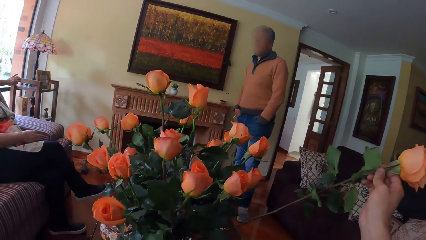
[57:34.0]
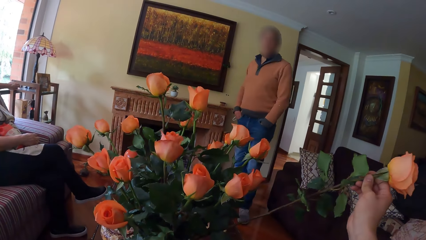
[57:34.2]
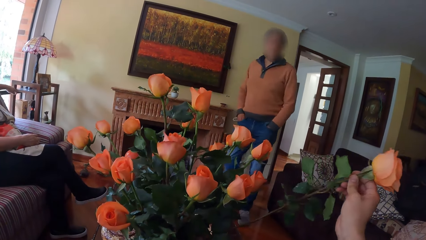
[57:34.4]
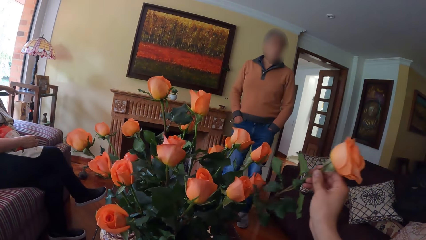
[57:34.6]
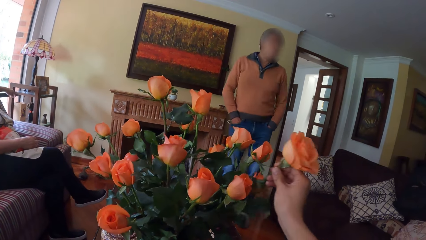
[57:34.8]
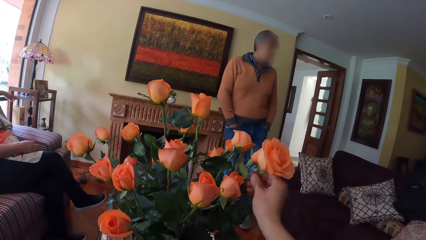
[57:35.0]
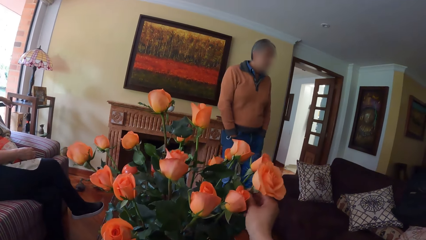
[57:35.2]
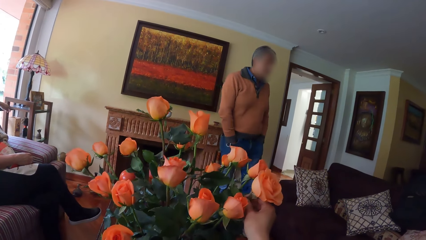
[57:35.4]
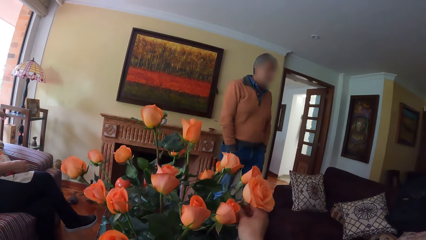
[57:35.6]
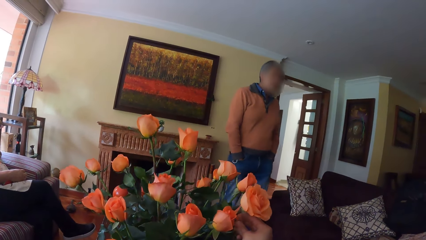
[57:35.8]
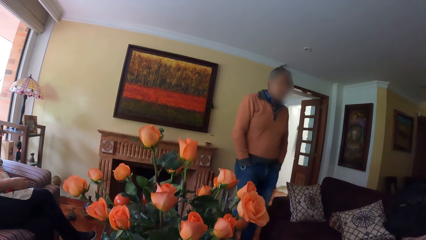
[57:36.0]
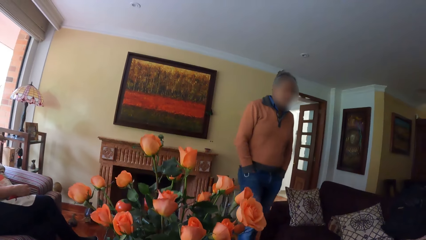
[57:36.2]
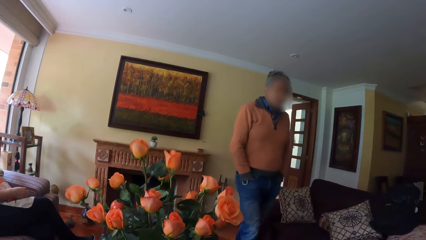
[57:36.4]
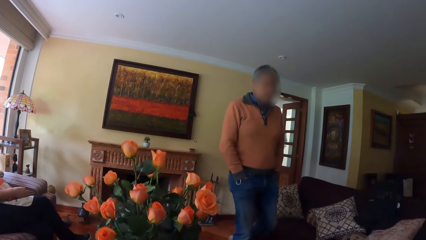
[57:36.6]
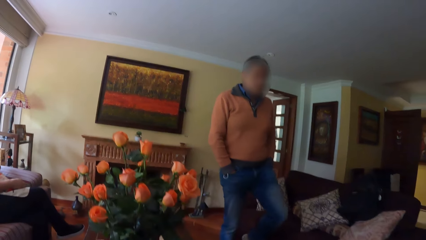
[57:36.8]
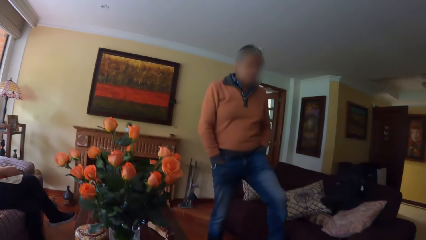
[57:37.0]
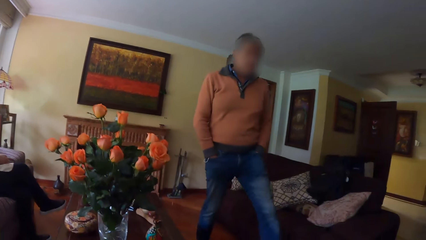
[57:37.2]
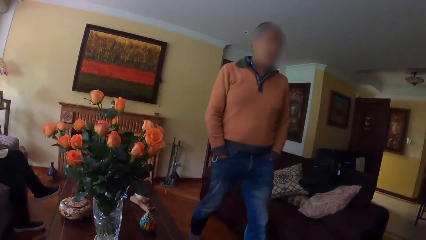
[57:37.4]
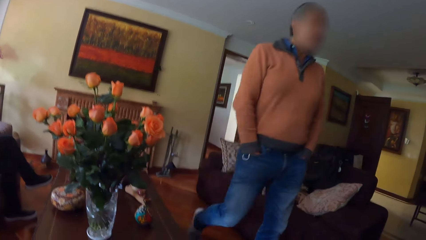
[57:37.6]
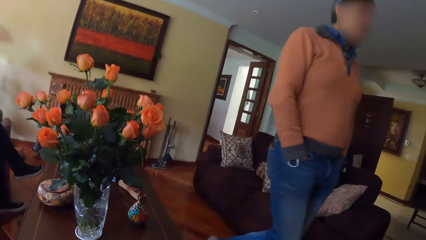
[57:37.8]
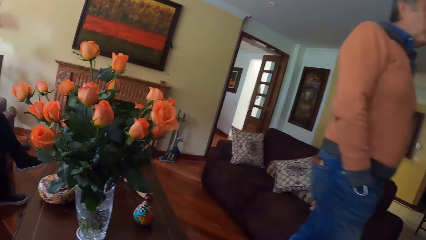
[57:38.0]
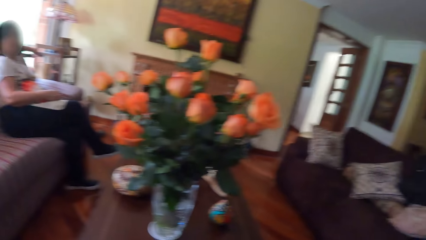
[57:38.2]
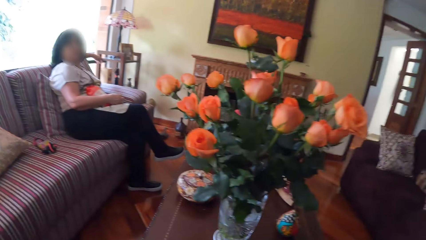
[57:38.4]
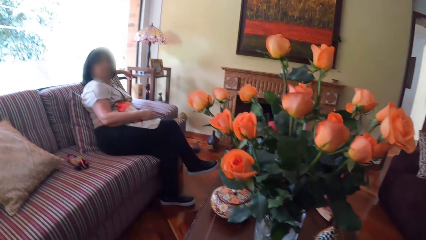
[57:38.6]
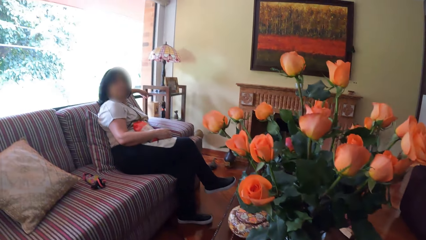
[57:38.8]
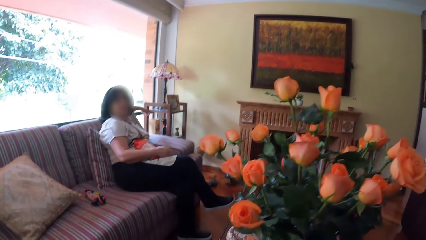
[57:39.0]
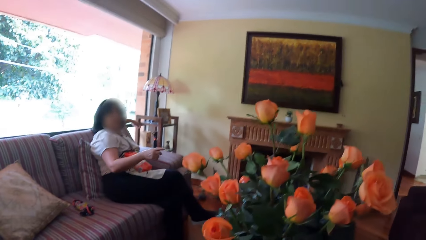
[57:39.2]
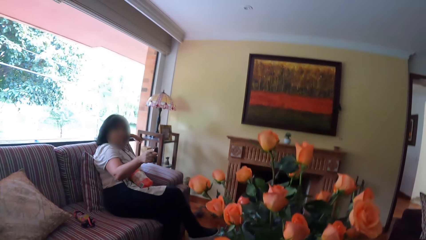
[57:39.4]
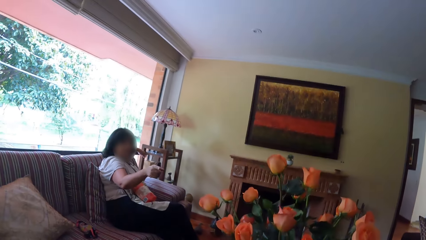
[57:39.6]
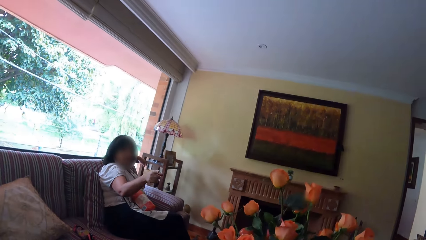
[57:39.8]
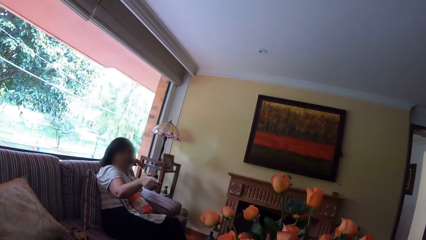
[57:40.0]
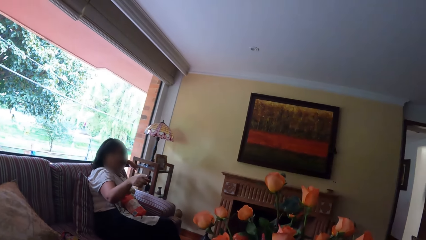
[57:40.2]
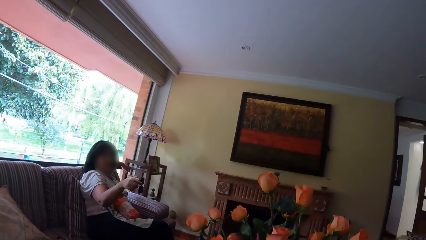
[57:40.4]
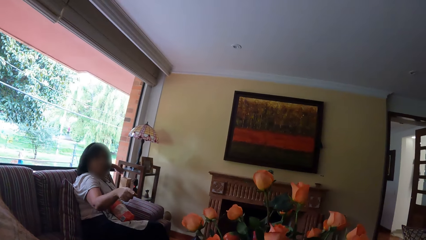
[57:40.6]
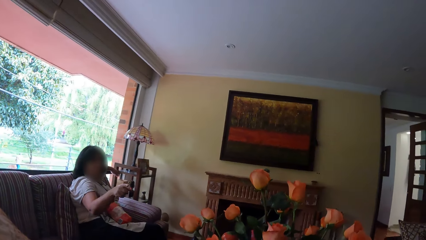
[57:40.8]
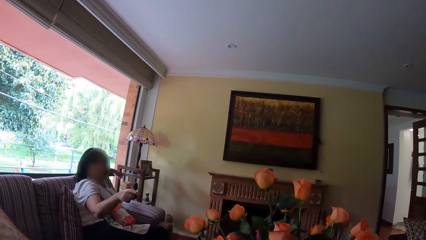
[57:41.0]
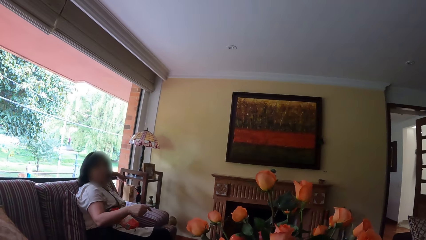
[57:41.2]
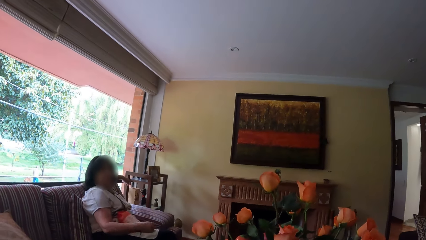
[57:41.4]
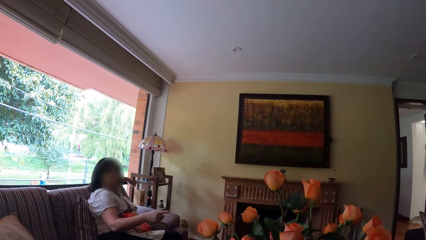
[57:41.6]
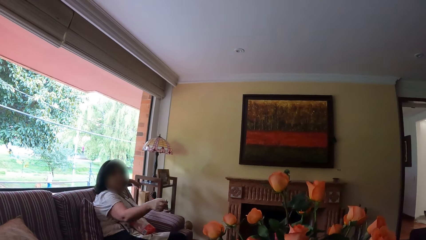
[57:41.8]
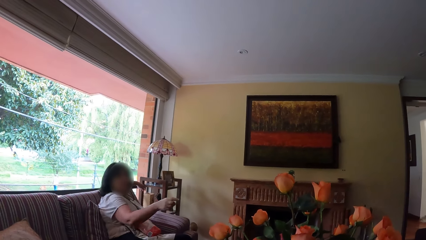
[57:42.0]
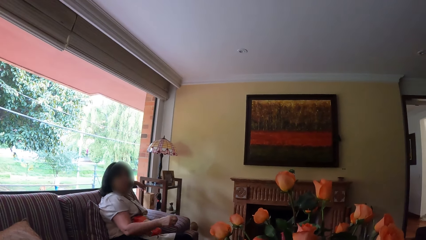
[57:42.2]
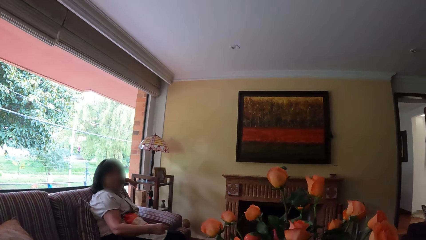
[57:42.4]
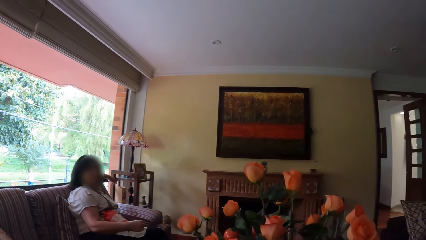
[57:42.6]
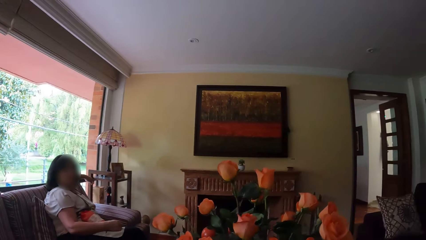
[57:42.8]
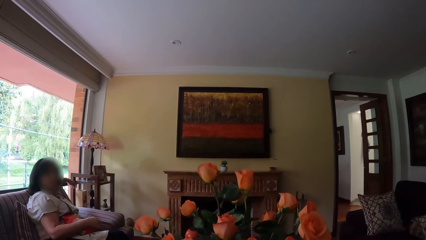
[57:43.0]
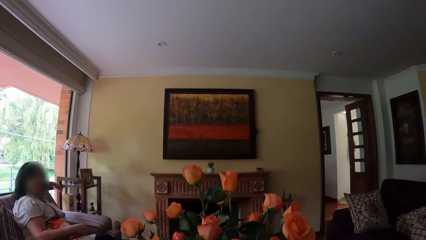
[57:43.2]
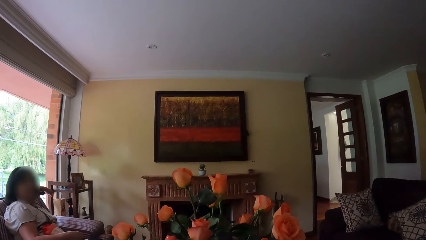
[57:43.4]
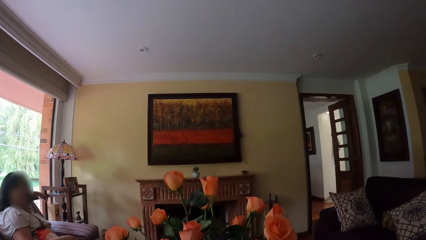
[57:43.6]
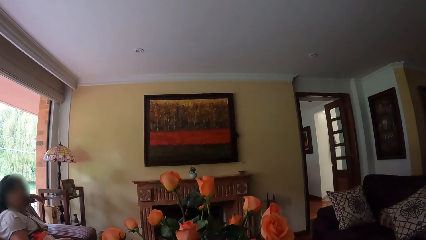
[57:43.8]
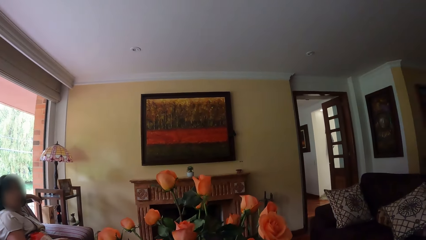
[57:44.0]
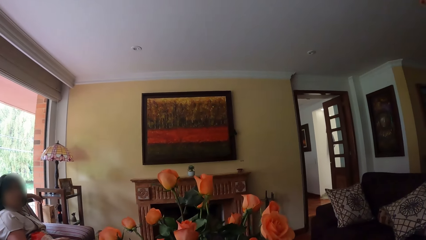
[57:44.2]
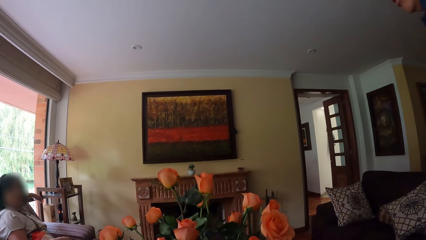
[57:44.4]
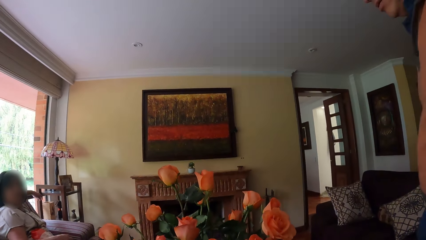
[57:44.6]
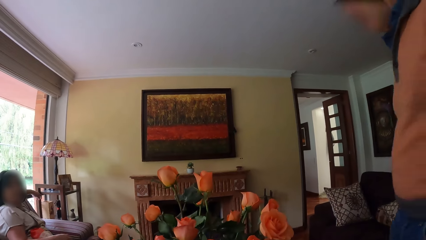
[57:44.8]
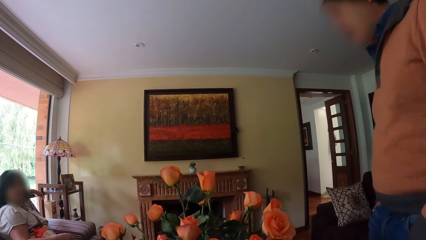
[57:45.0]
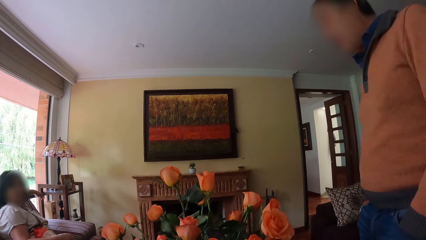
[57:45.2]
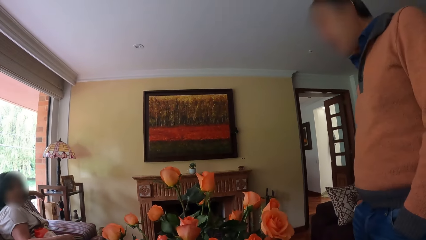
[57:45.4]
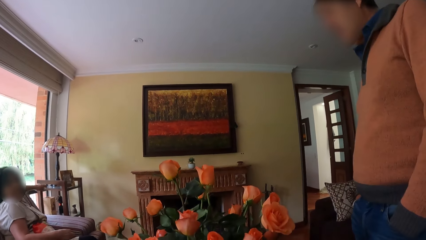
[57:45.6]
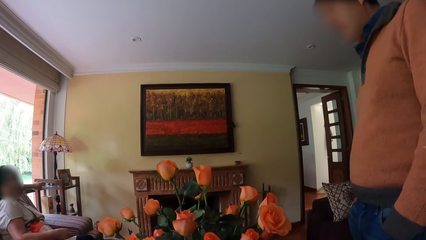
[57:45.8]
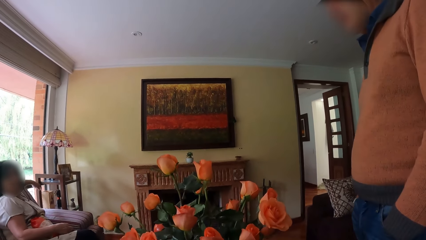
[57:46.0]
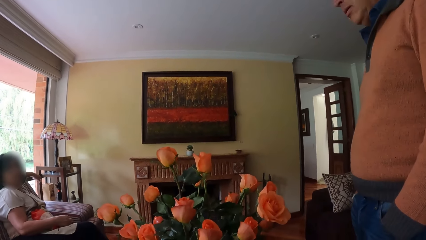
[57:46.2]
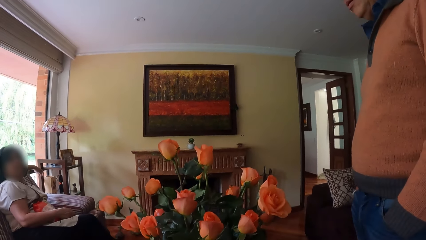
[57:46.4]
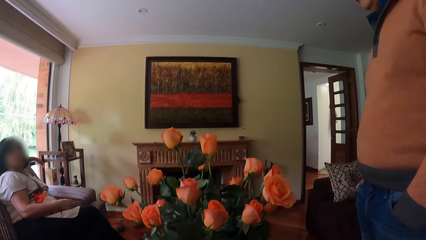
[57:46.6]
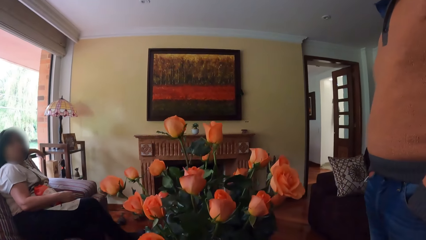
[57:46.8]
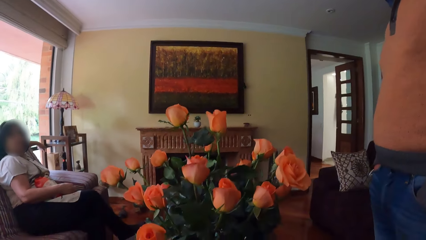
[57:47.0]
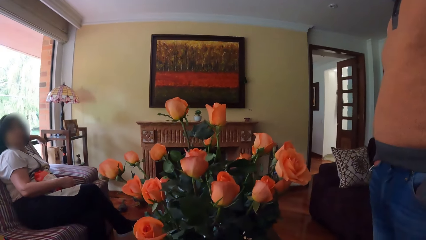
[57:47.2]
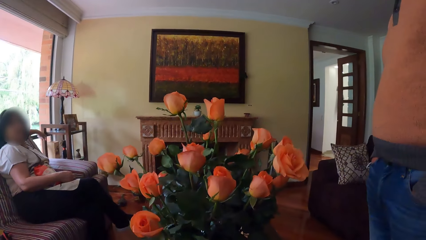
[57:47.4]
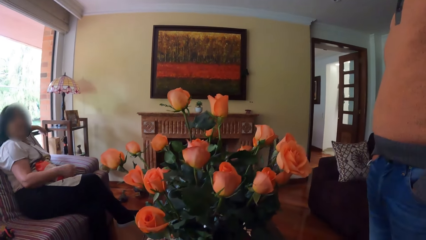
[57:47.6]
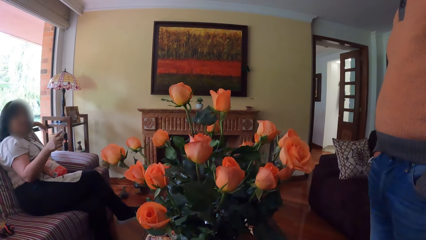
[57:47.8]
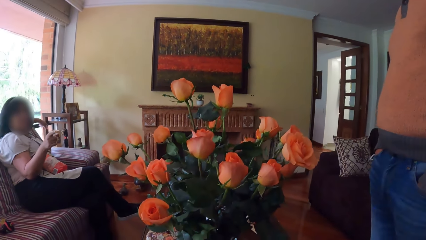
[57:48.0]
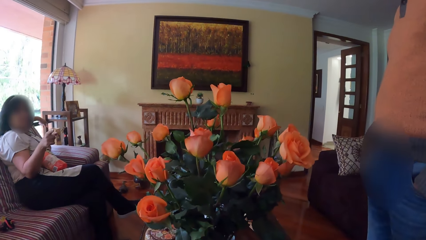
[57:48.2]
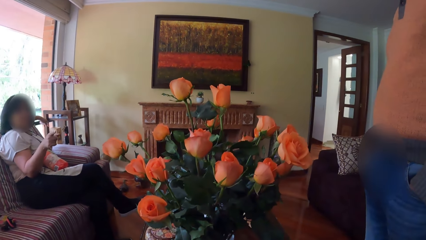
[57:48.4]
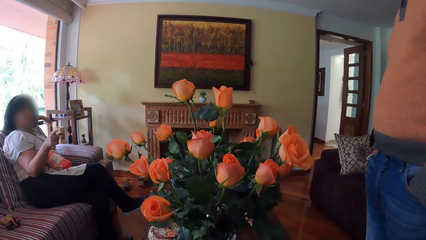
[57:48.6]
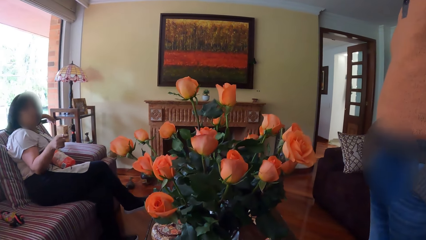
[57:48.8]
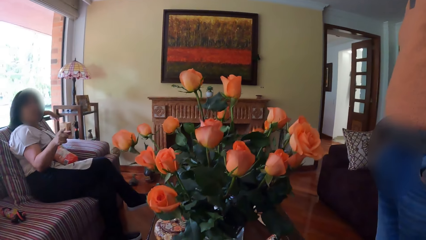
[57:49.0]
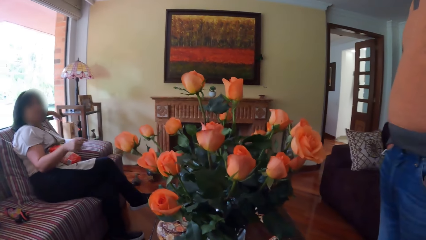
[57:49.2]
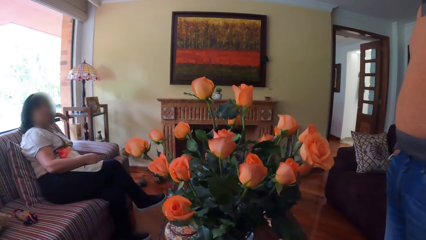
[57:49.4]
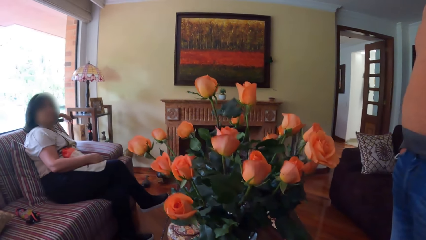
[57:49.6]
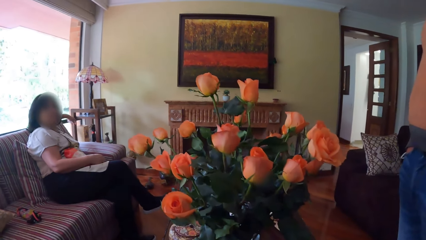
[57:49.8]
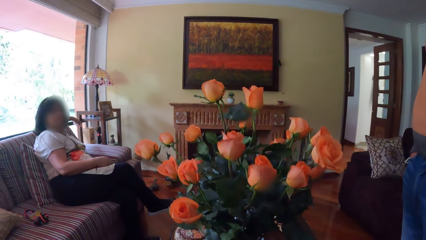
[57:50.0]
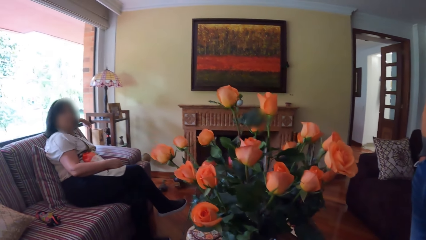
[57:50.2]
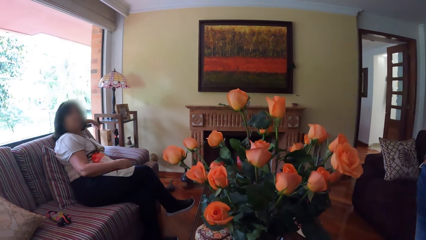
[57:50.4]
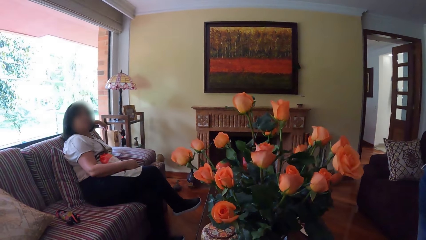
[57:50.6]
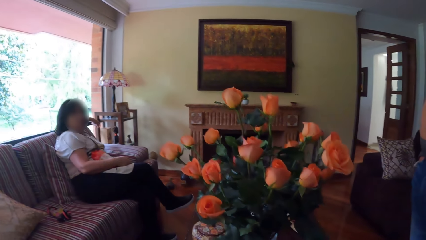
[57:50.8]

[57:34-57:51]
The camera wearer puts the flower into the flower vase. A man walks around the building. The man stares at the camera wearer. A woman makes gestures. A lady interacts with the man.
